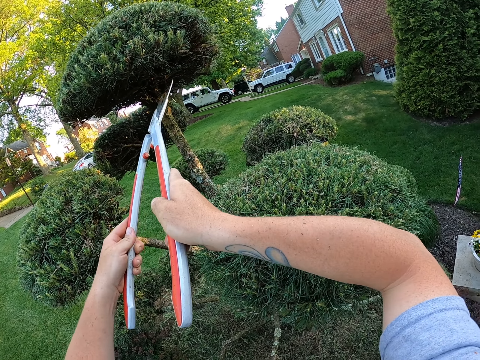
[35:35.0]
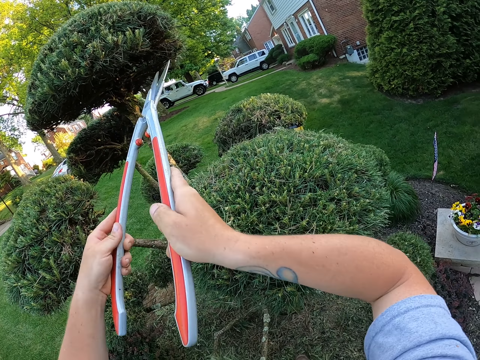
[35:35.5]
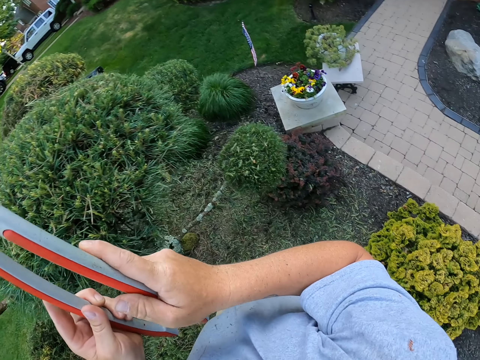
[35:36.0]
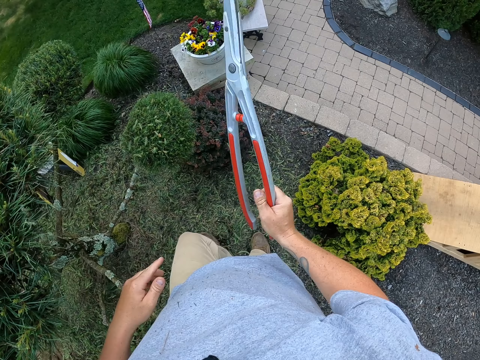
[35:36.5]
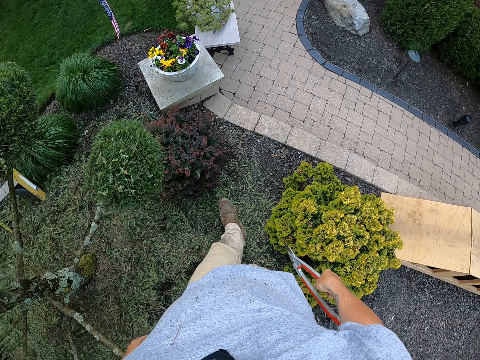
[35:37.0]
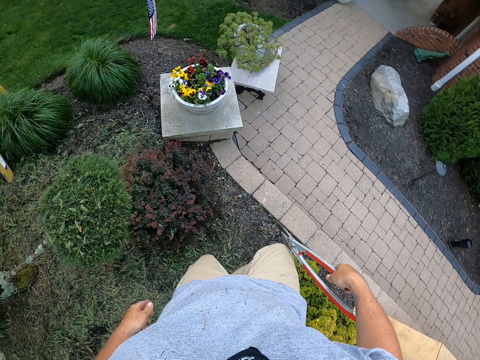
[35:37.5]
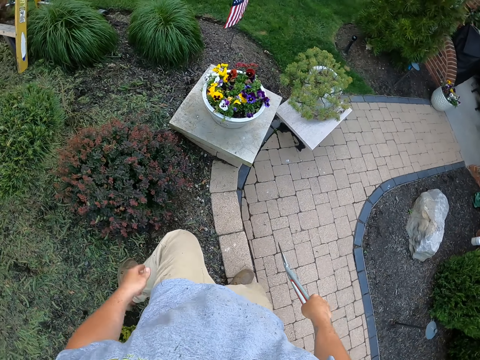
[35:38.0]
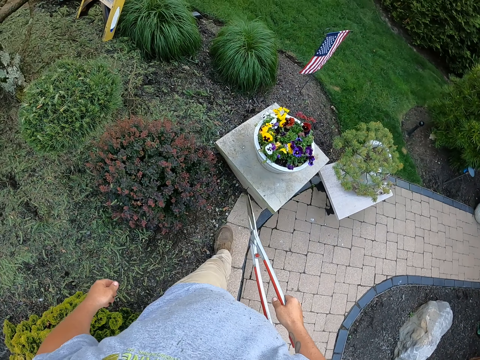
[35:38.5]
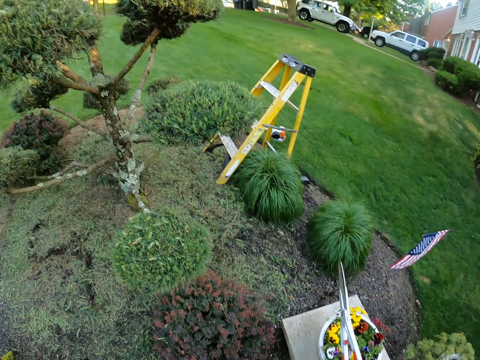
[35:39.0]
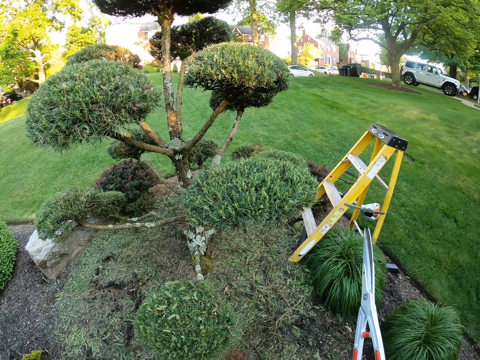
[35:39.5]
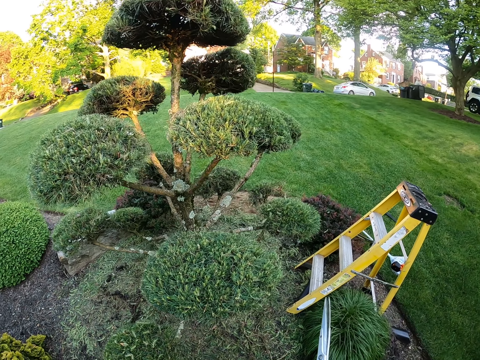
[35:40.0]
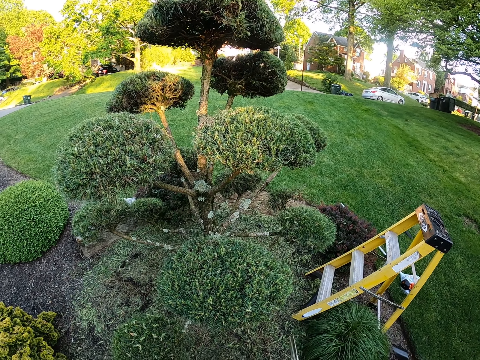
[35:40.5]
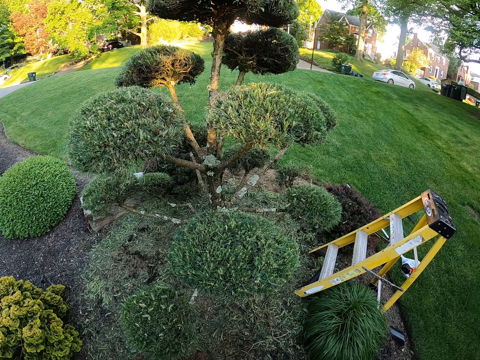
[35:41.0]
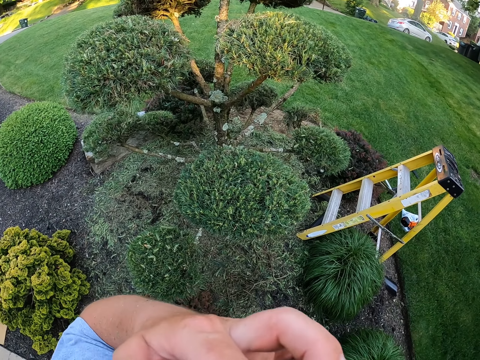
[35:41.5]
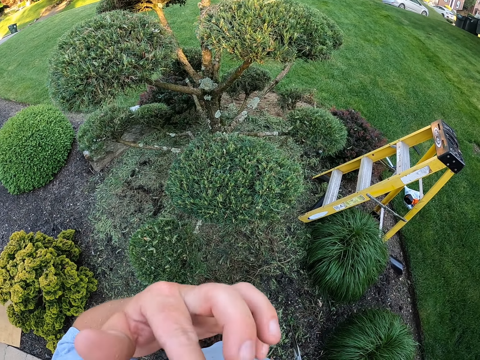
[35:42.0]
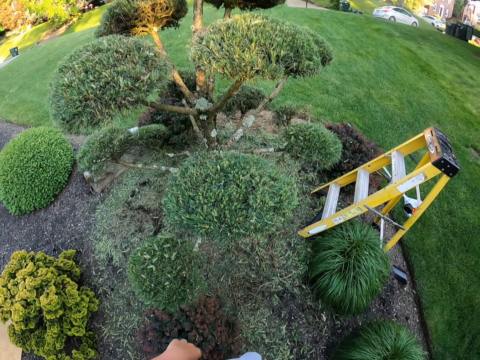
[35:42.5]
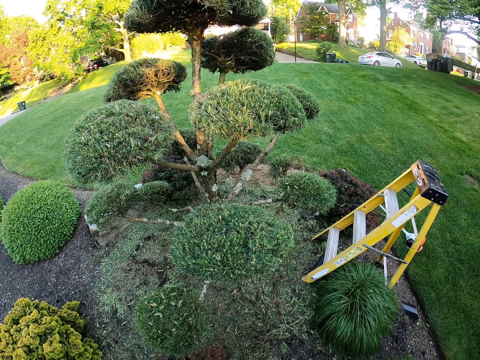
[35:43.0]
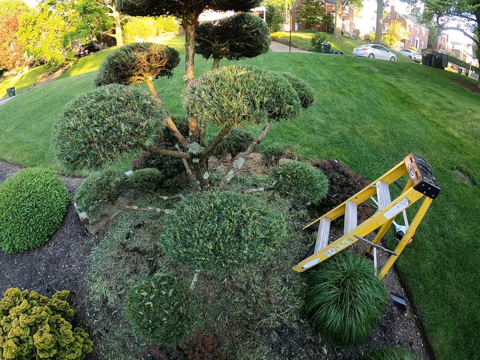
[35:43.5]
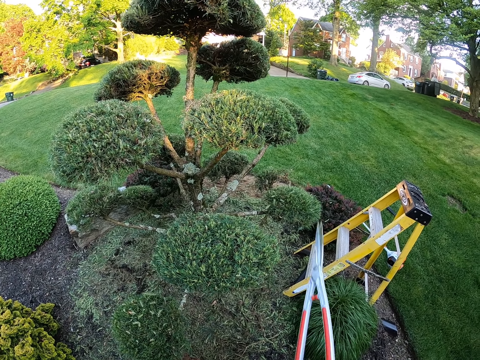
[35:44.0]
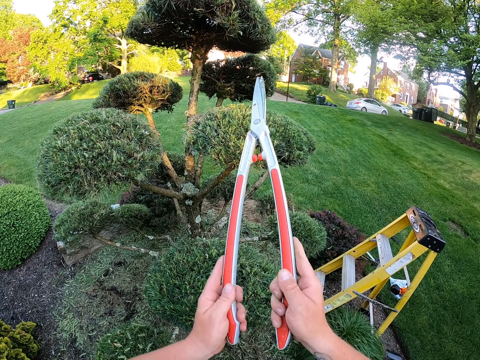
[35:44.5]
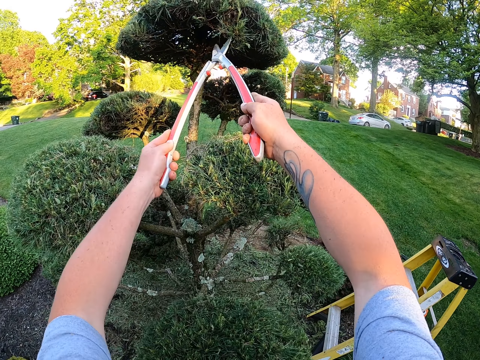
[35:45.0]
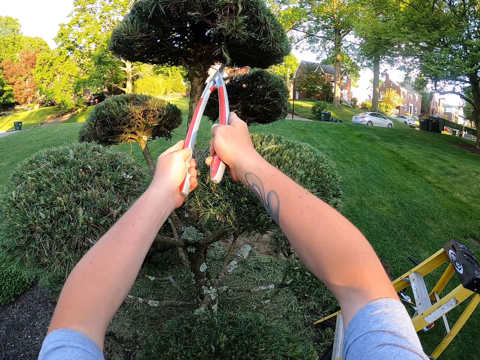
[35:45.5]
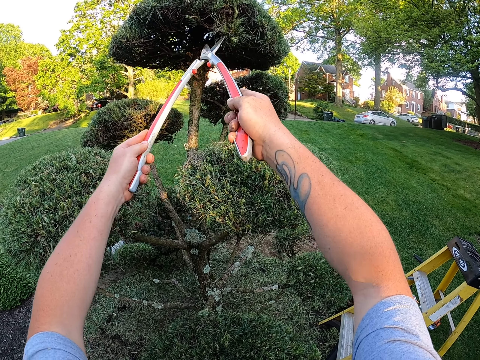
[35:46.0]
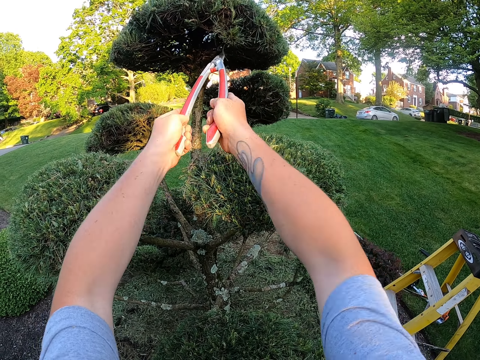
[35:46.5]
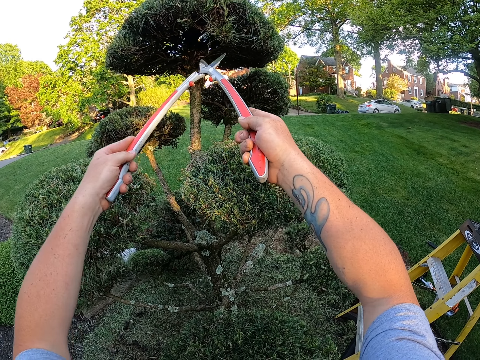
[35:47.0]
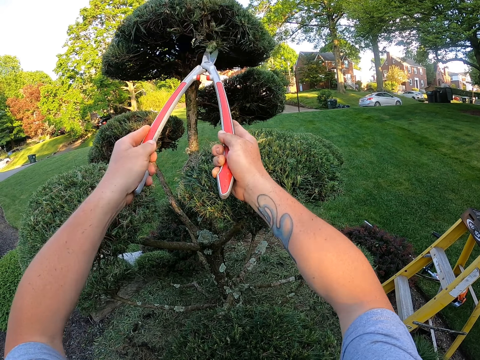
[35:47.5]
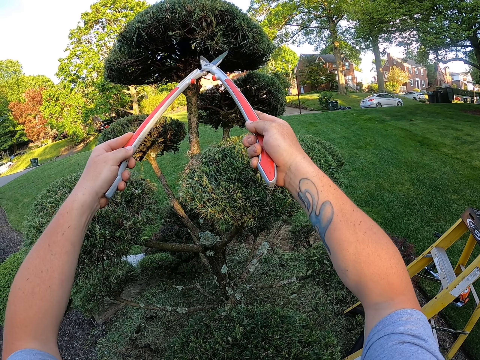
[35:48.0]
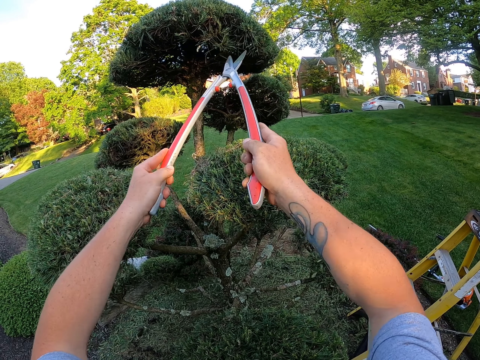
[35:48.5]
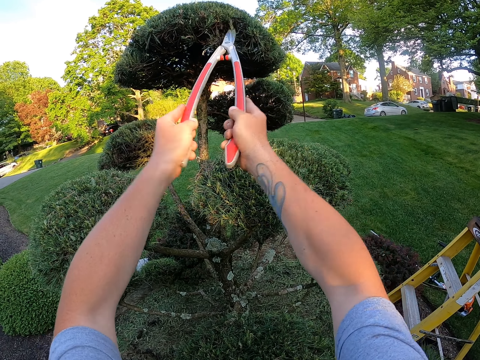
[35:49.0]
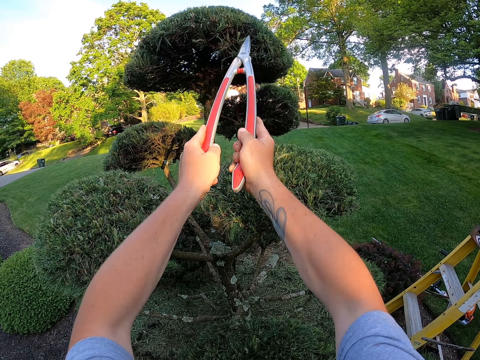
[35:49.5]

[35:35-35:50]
The camera wearer walks to the other side. He scratches the face with a hand. He touches his nose. He cuts the branches with the shears.

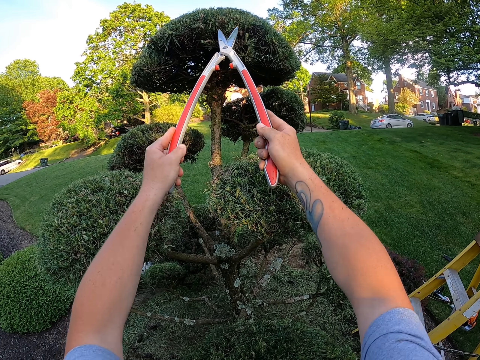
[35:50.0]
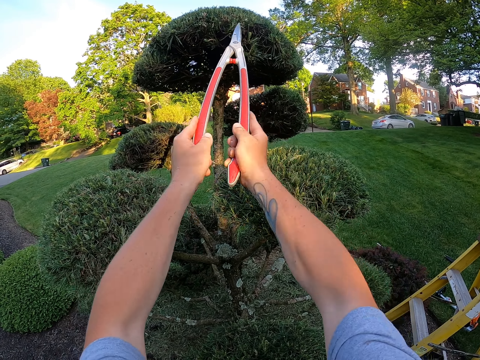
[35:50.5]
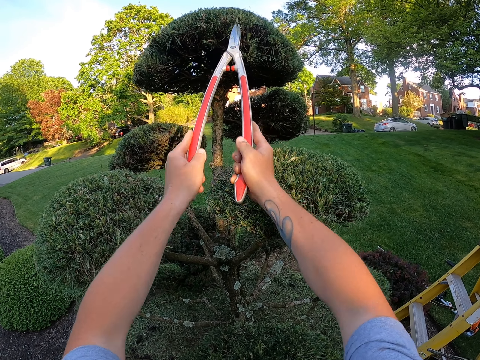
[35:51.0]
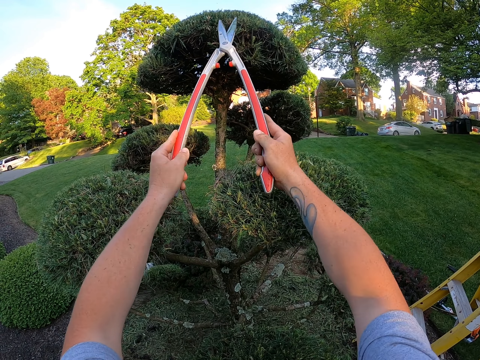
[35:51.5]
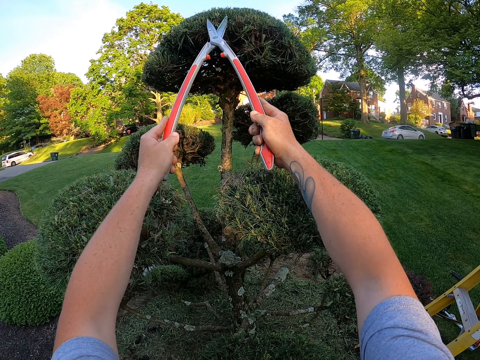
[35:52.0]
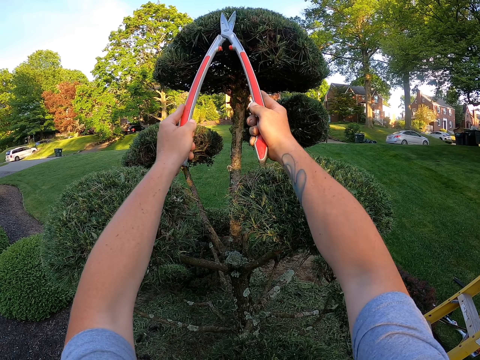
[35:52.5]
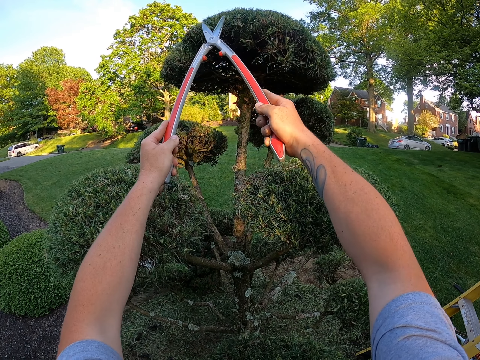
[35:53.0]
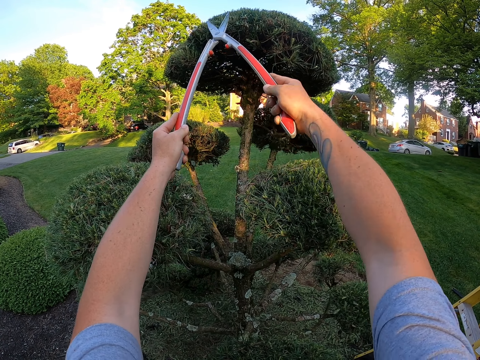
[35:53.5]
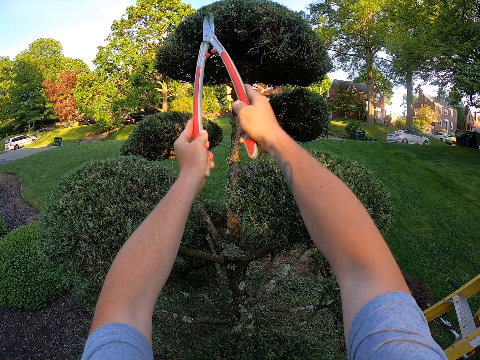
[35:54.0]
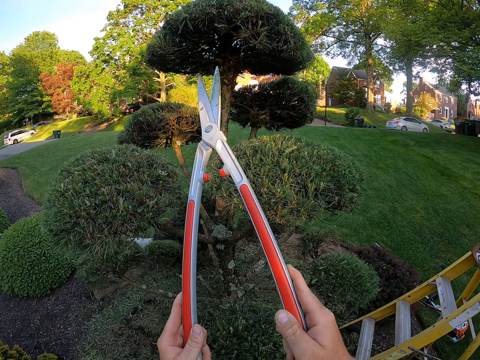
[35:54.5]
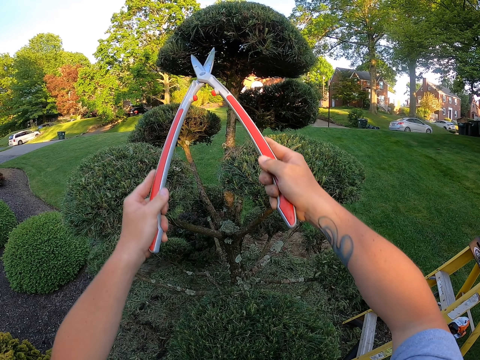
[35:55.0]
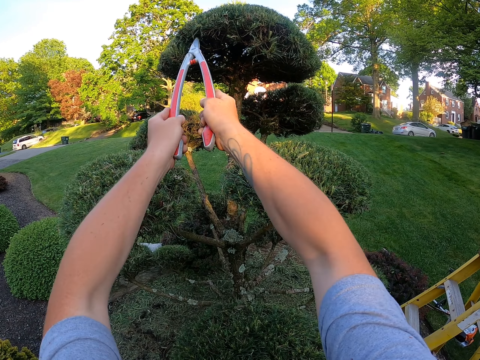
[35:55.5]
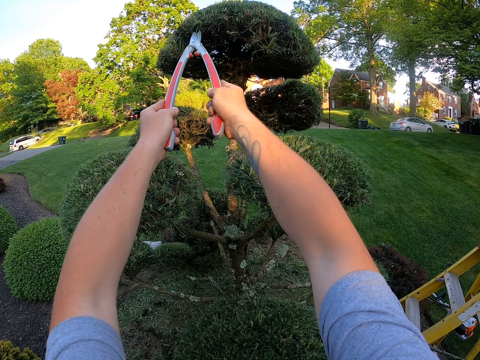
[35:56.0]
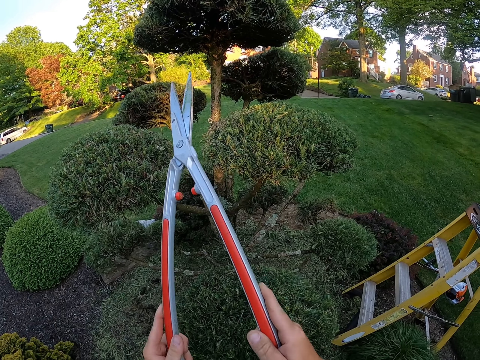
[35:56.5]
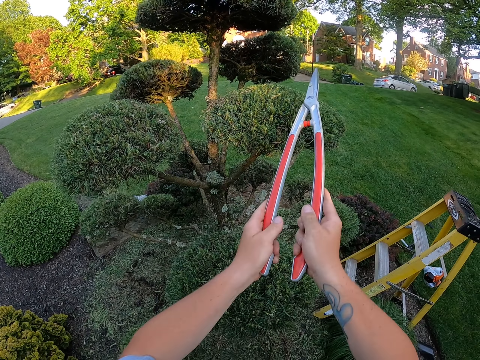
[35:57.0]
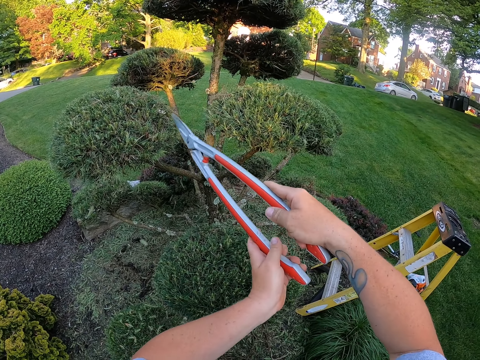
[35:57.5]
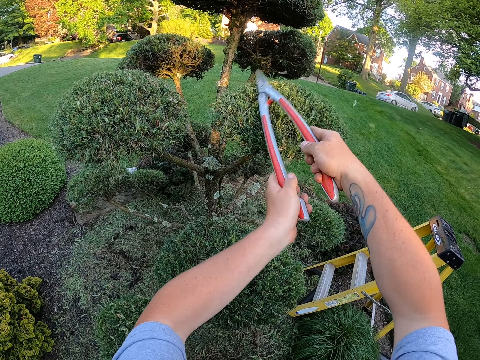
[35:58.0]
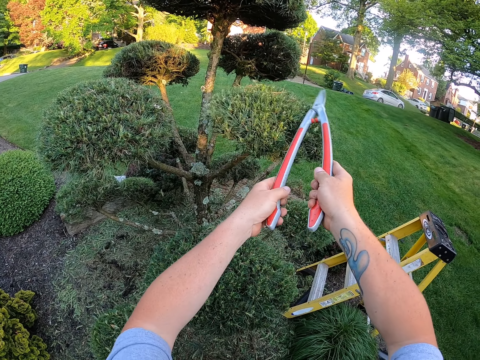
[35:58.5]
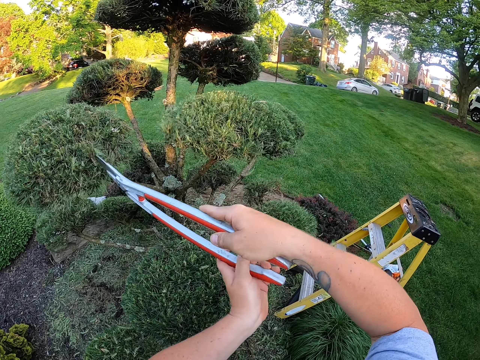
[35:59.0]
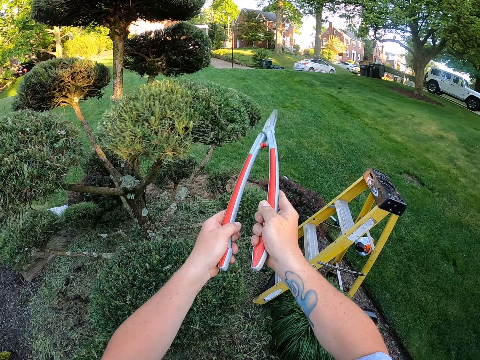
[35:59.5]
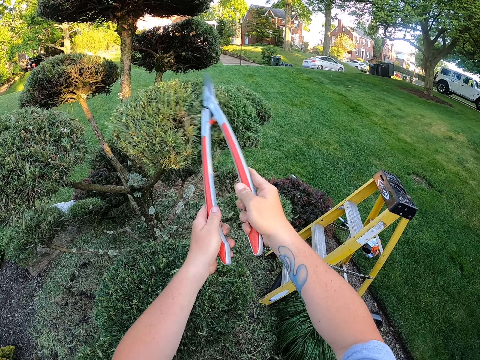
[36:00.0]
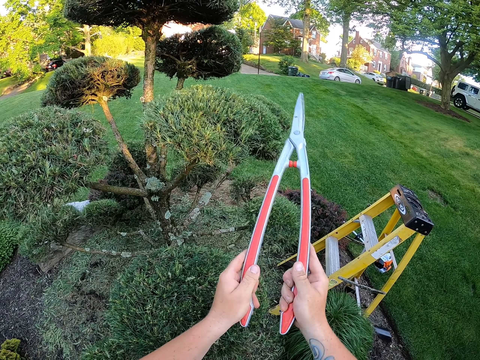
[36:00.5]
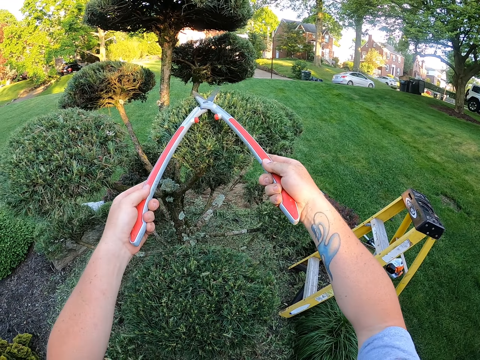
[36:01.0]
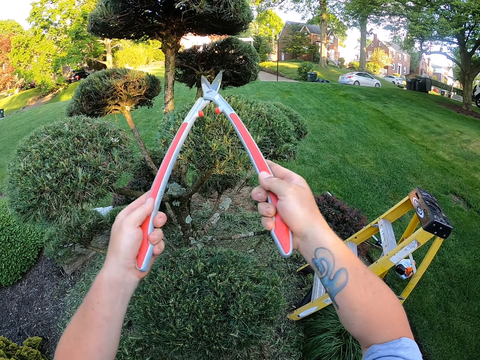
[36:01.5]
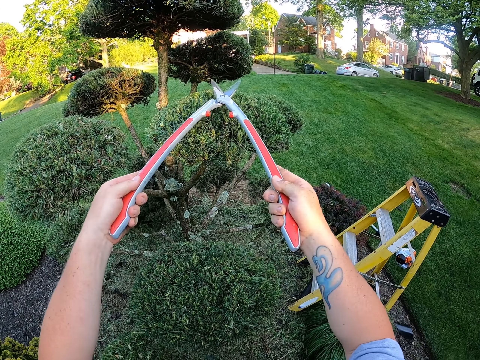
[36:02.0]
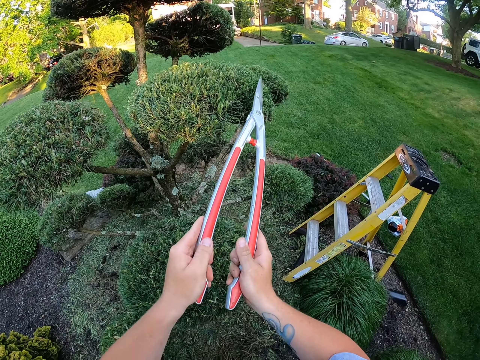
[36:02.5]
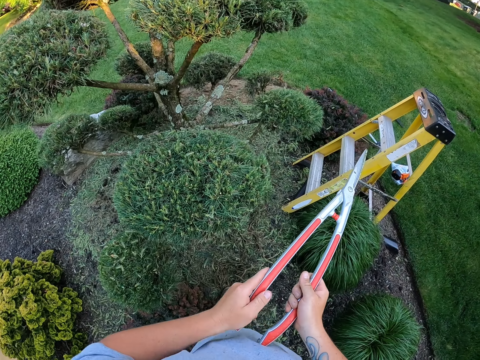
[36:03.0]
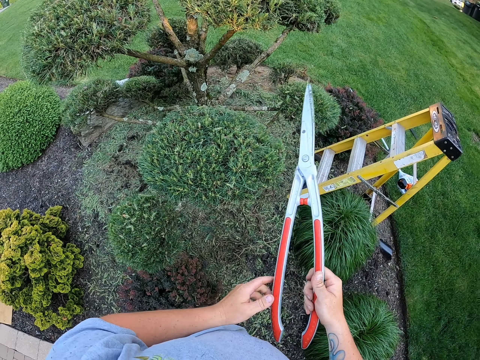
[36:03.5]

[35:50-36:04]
The camera wearer removes leaves with the hedge clipper. They trim shrubs with the hedge clipper.
